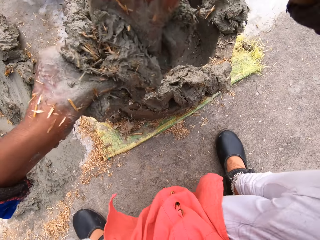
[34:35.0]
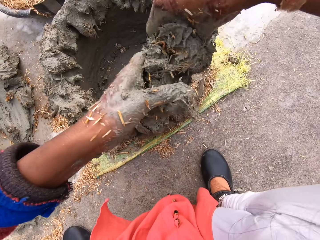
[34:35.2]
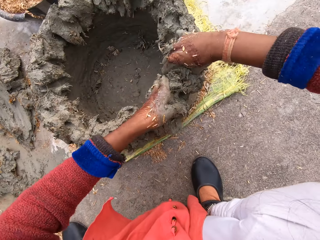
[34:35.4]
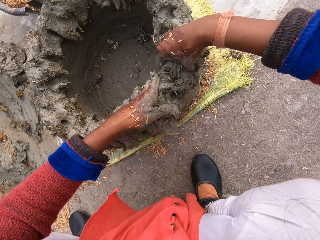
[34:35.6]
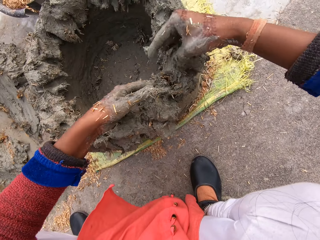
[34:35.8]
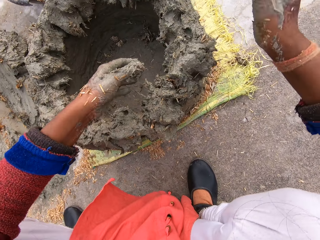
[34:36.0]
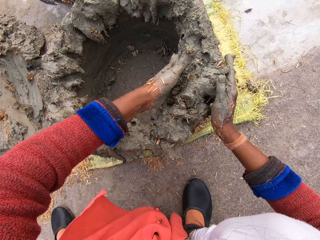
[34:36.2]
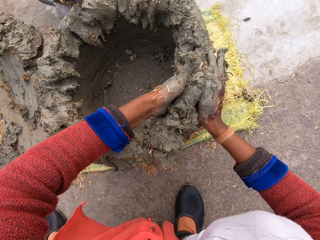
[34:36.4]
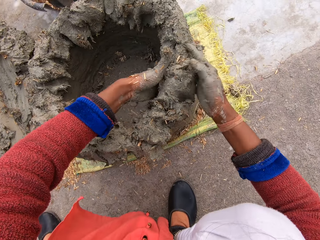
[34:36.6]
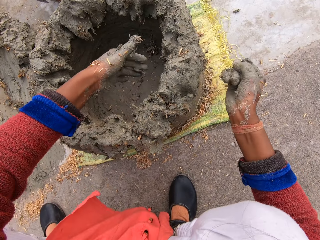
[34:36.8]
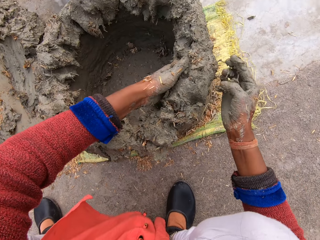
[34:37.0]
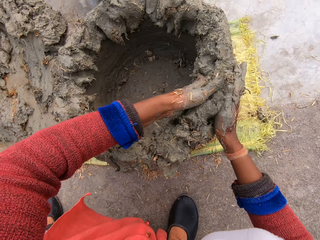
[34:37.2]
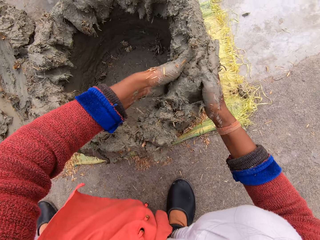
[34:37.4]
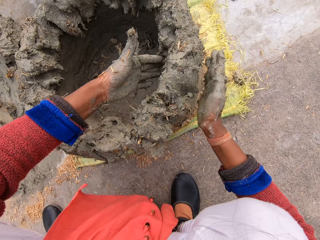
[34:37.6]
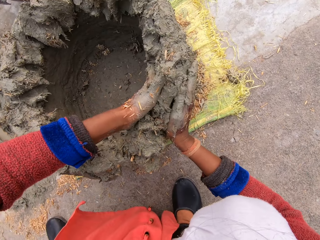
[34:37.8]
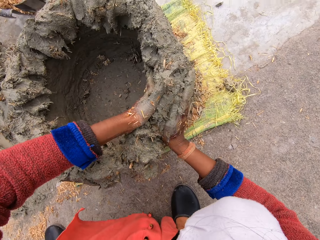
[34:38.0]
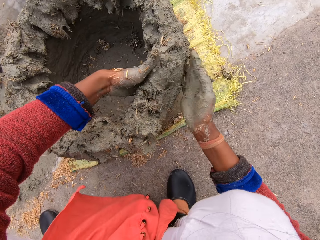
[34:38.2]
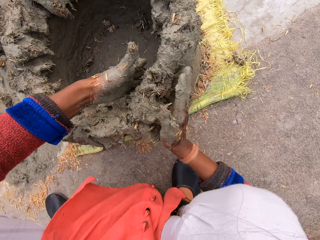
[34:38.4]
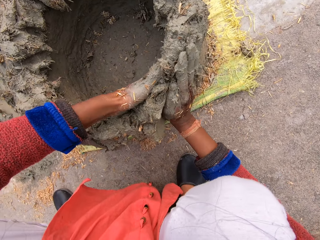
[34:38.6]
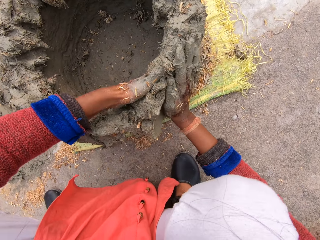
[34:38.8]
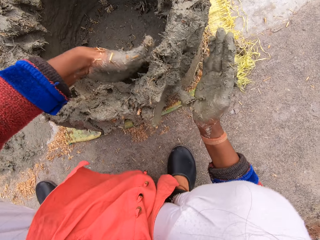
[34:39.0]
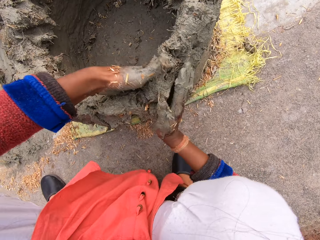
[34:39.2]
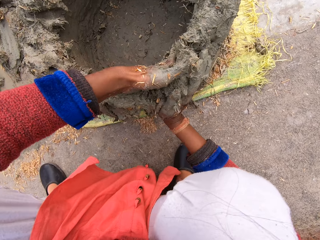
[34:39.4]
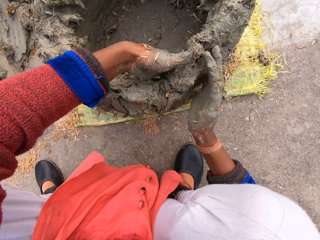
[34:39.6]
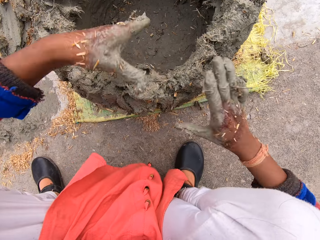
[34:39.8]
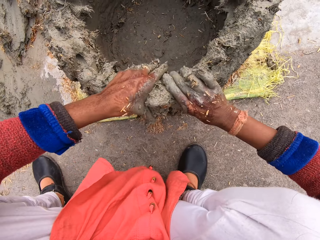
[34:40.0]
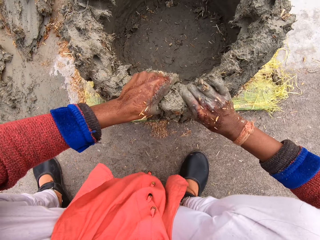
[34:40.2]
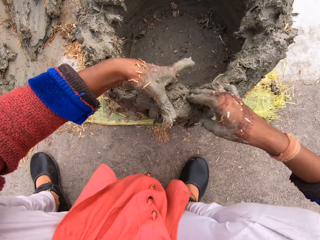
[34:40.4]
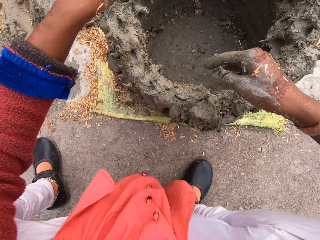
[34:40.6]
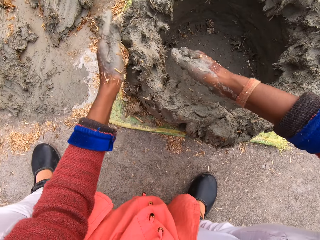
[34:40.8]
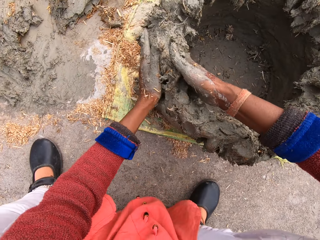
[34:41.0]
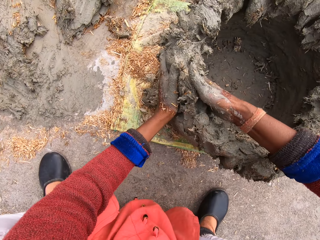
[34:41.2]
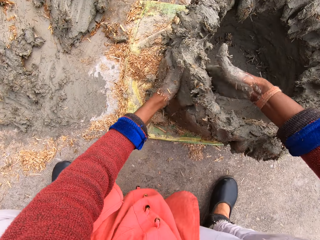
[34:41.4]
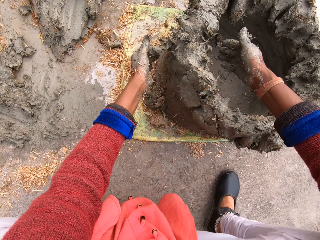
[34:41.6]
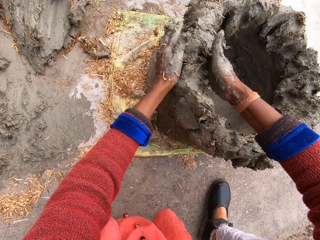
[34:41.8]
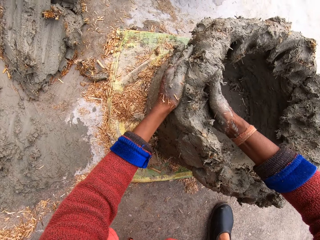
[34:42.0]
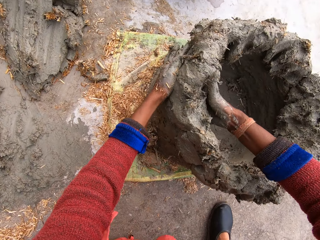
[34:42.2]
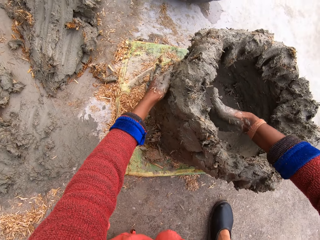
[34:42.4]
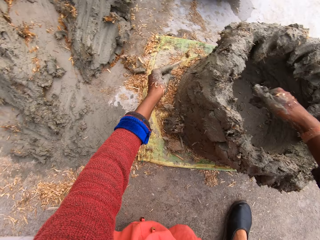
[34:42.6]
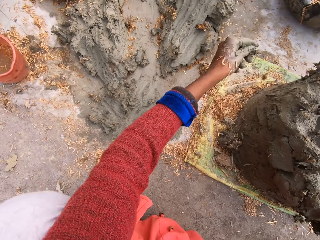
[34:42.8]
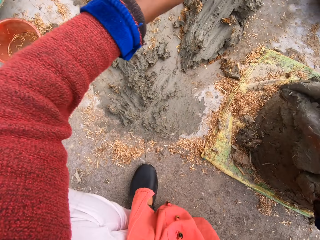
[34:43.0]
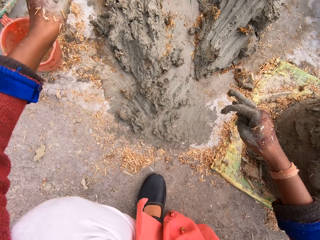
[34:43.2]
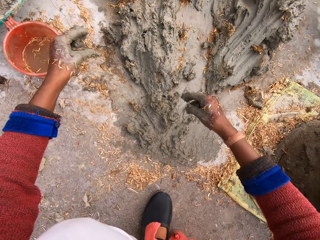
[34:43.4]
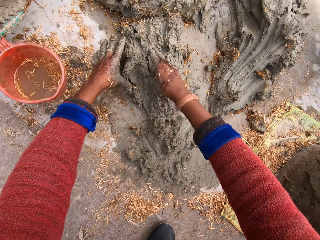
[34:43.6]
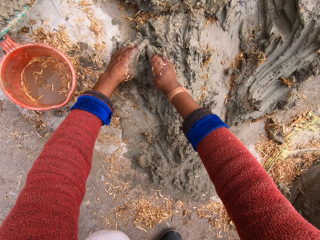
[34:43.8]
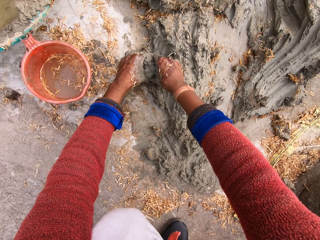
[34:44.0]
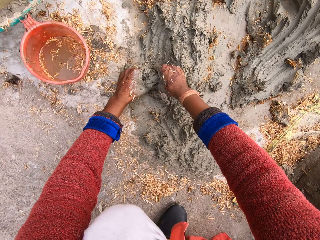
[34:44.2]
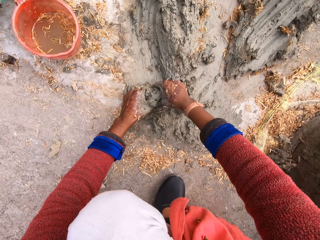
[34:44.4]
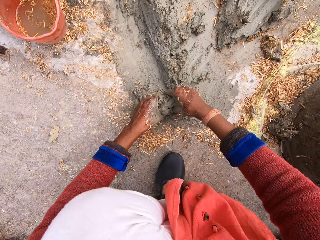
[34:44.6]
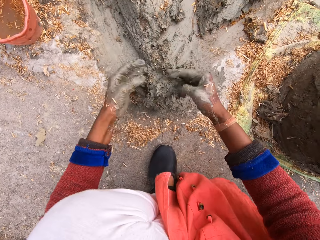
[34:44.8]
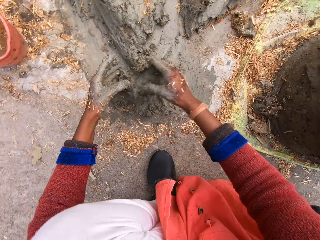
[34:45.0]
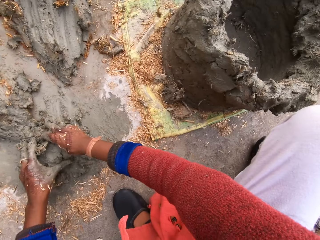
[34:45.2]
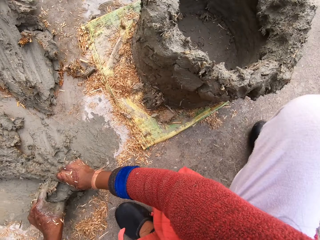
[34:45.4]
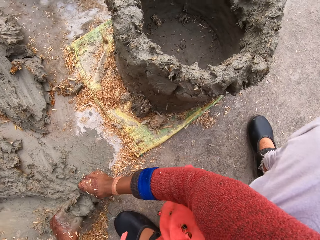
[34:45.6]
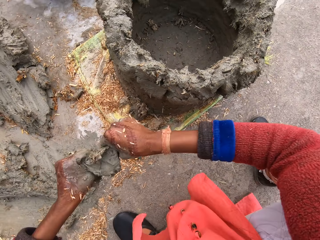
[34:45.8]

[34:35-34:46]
The camera wearer lifts up the mixture. She moves her hands forward and places the mixture on the structure. She molds a flower pot with the mortar mix with her hands. She moves her hands away from the structure, cuts the mixture with her hands, and takes out some mortar mix. She carries the mortar mix from the ground.

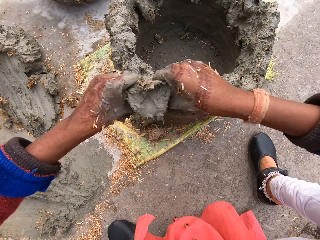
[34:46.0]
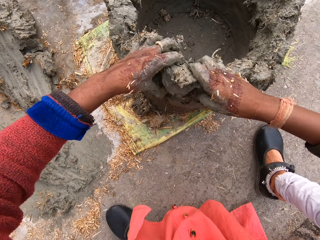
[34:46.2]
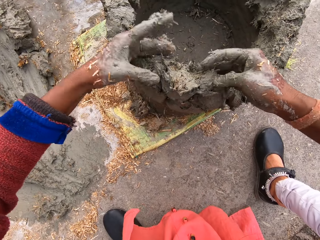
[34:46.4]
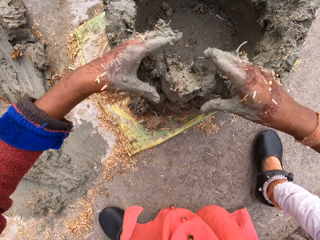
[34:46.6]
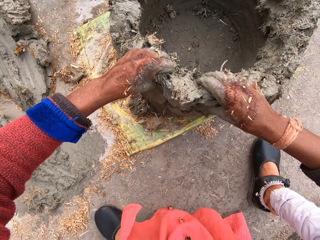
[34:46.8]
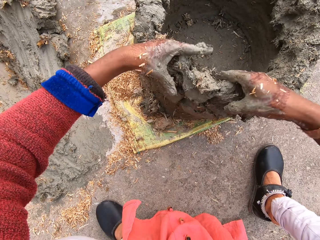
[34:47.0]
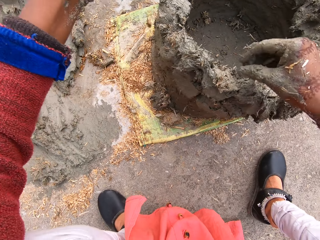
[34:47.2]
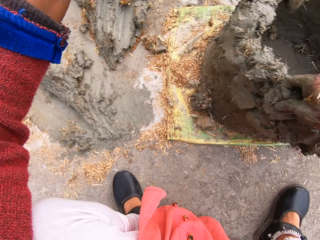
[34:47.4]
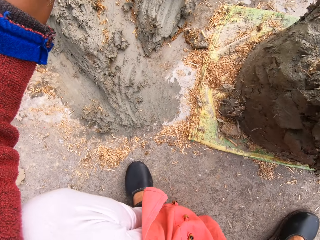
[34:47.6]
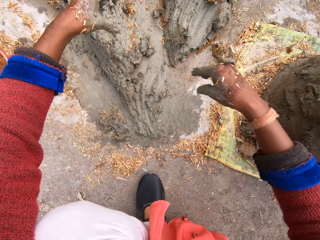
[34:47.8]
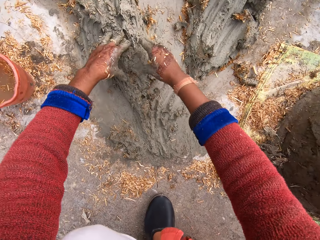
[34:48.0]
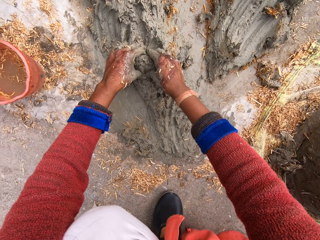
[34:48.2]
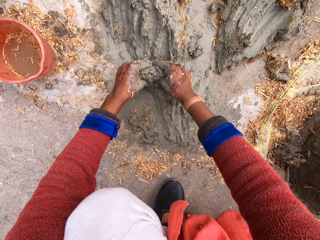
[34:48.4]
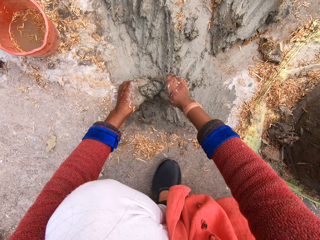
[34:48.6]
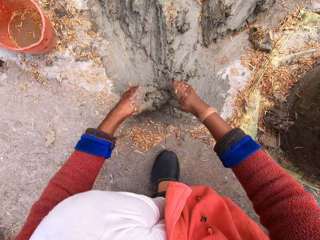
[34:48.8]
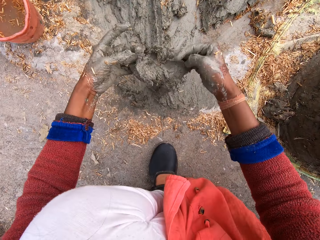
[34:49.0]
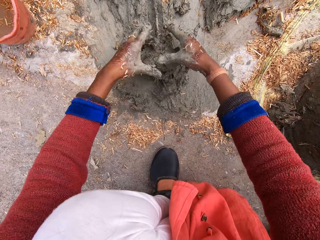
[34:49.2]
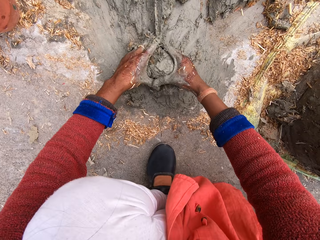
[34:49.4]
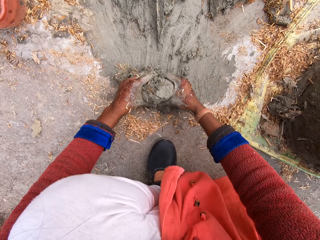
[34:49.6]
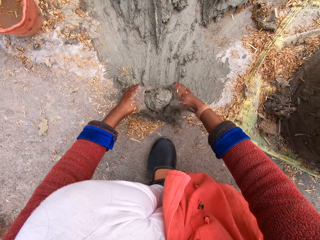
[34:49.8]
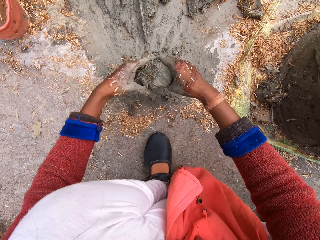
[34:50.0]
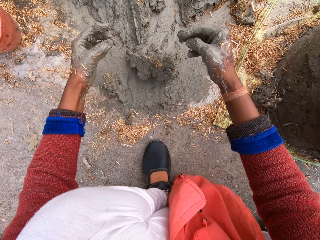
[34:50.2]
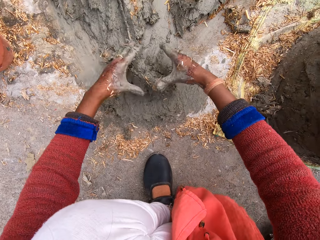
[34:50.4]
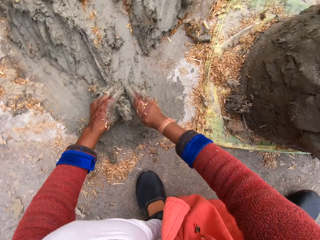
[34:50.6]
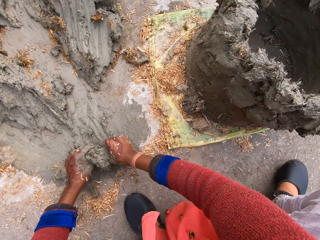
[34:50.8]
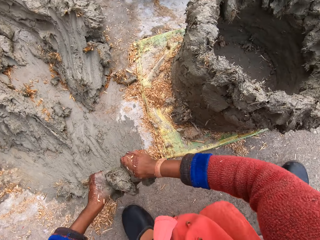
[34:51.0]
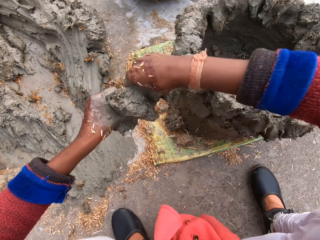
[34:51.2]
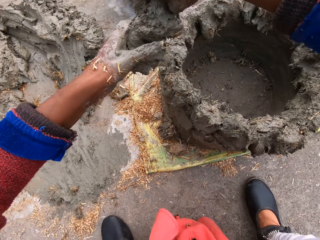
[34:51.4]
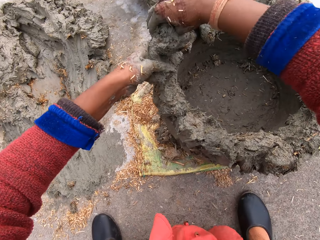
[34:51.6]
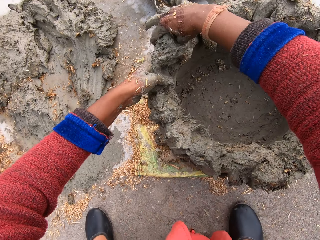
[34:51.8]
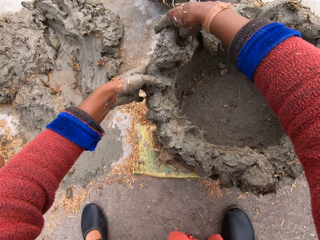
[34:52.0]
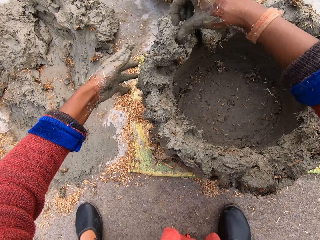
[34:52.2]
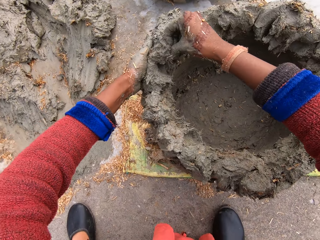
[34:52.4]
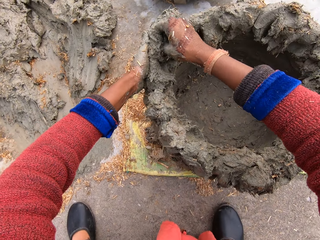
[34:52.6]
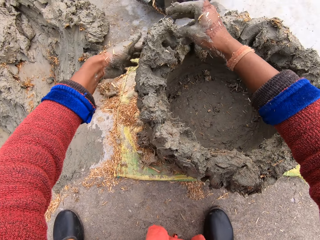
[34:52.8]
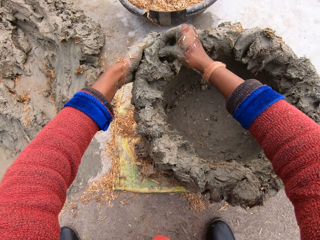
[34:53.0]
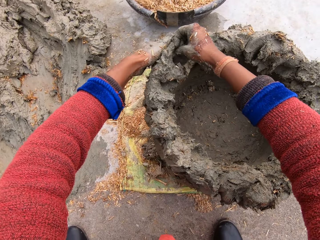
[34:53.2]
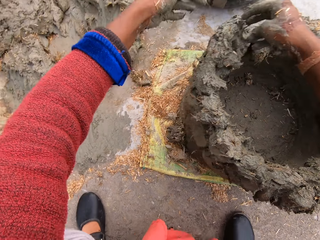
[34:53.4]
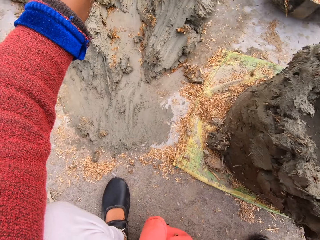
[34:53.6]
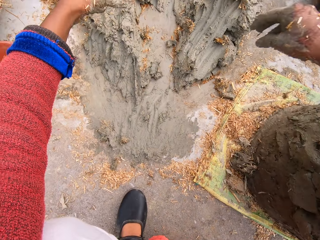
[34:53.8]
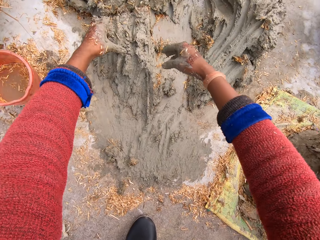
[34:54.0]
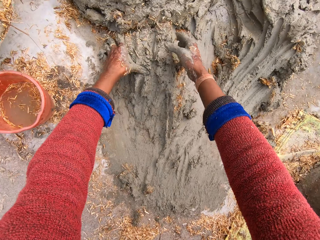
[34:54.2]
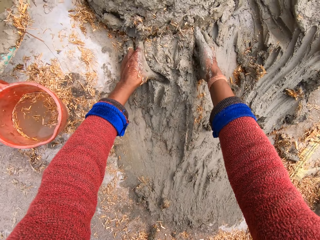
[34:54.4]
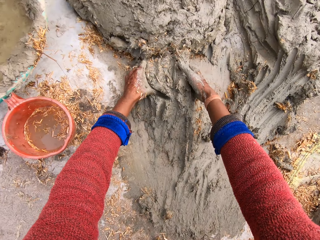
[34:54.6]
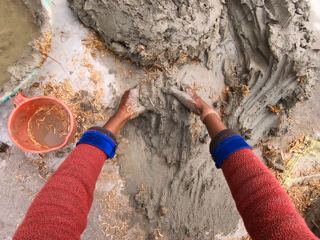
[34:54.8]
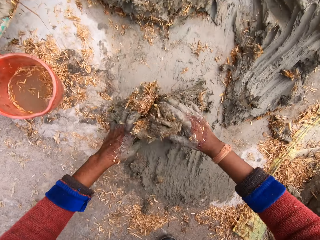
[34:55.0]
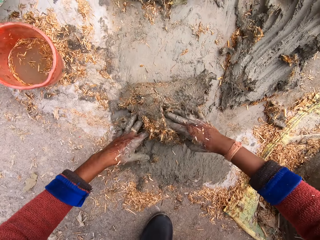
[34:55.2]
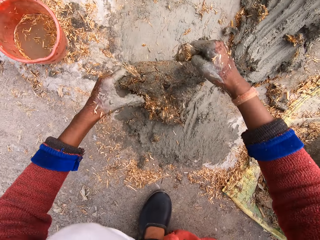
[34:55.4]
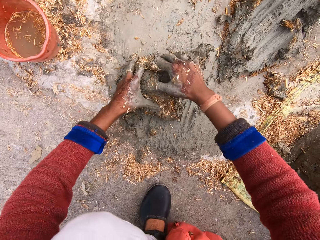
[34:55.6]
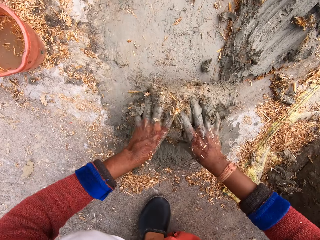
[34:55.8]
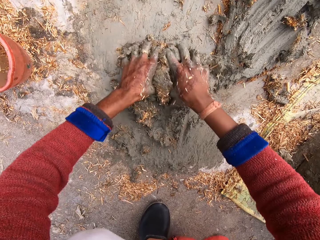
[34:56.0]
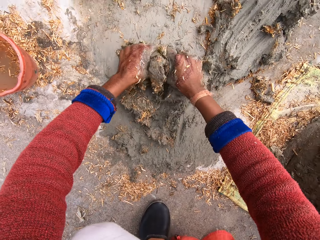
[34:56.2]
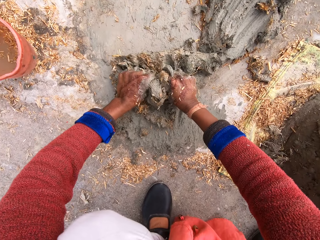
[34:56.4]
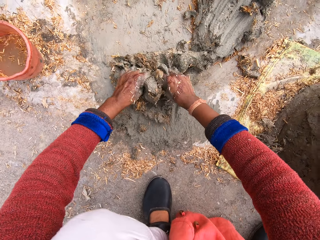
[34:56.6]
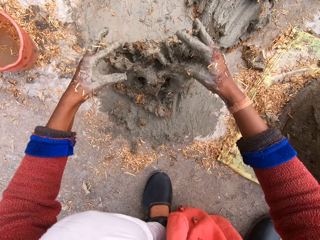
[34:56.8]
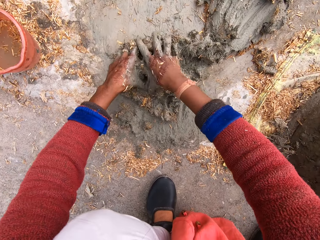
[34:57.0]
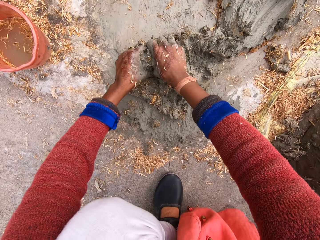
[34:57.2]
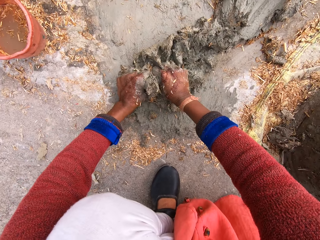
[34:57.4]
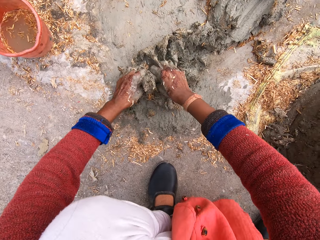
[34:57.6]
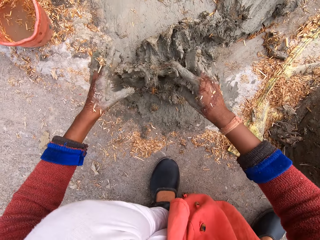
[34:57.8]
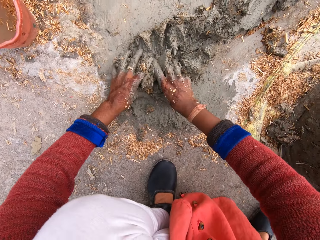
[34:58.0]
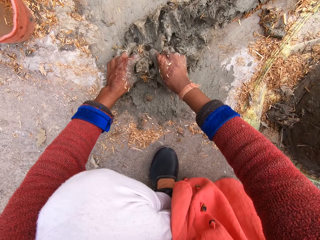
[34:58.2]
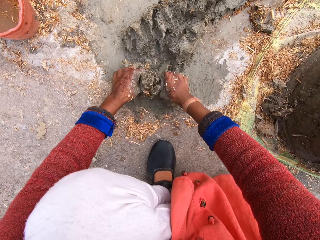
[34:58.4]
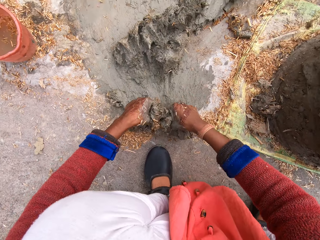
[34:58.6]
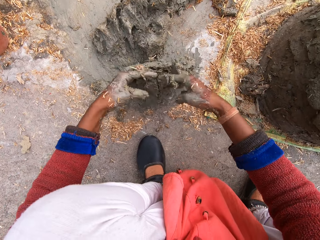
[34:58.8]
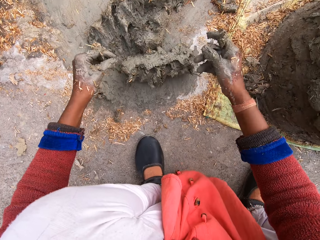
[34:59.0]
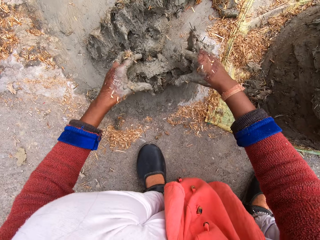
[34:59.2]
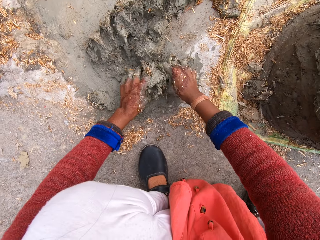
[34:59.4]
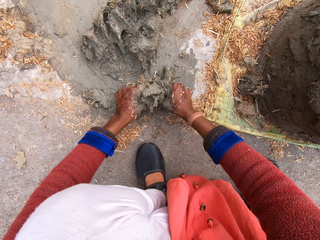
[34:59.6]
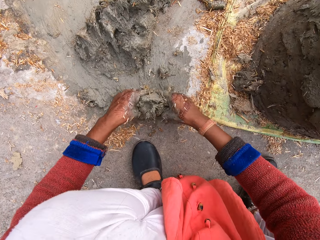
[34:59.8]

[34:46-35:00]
The camera wearer lifts up the mixture. She moves her hands forward and places the mixture on the structure. She molds a flower pot with the mortar mix. She presses on the mixture with her hands. She moves her hands away from the structure. She takes out some mortar mix and cuts the mixture with her hands. She turns the mortar mix around. She presses on the mixture with her hands. She carries the mortar mix from the ground. She lifts up the mixture, moves her hands forward, and places the mixture on the structure. She molds the flower pot with the mortar mix. She presses on the mixture with her hands. She moves her hands away from the structure, cuts the mixture with her hands, and takes out some mortar mix. She presses on the mixture with her hands and mixes the mortar mix together.
